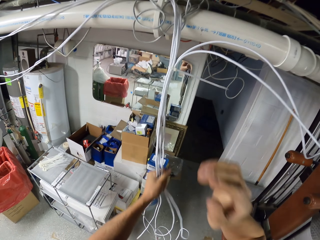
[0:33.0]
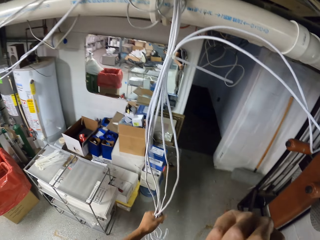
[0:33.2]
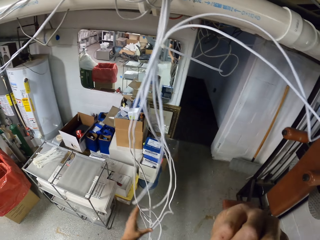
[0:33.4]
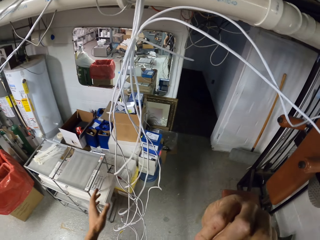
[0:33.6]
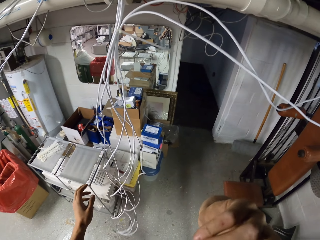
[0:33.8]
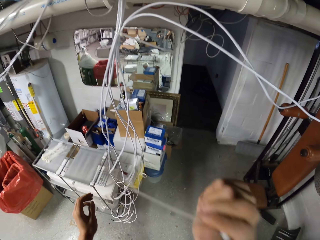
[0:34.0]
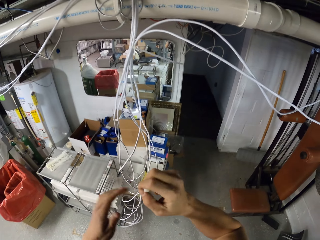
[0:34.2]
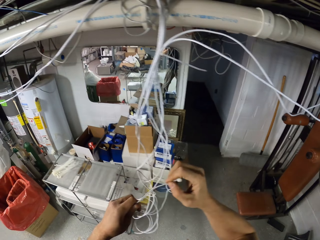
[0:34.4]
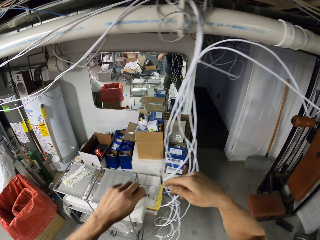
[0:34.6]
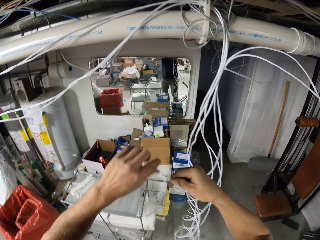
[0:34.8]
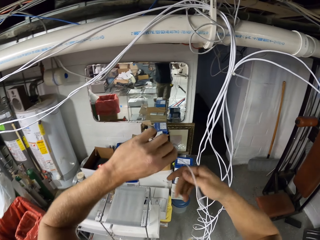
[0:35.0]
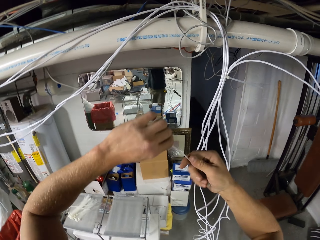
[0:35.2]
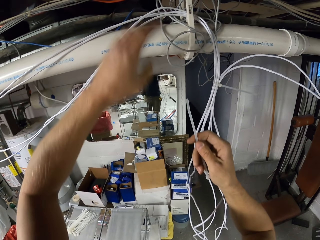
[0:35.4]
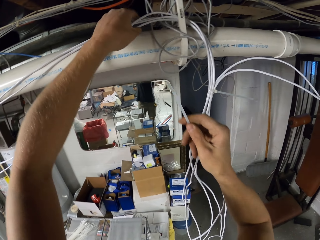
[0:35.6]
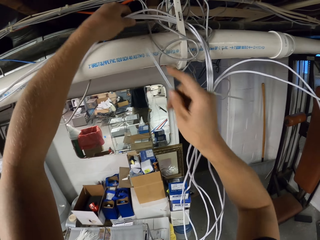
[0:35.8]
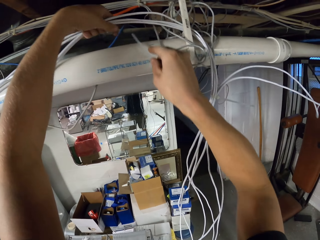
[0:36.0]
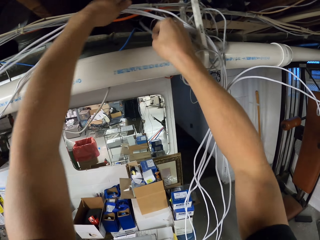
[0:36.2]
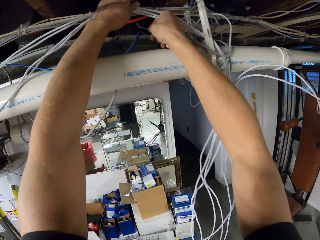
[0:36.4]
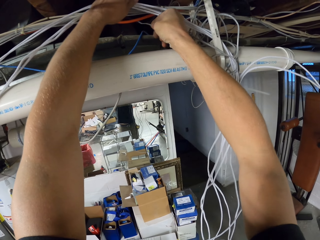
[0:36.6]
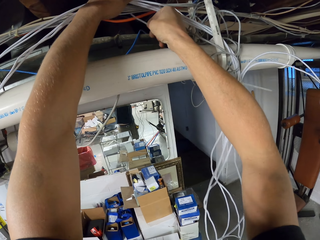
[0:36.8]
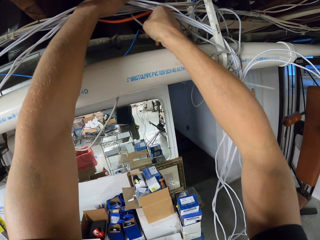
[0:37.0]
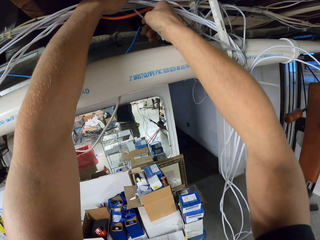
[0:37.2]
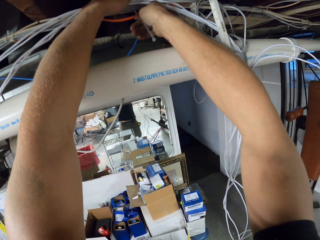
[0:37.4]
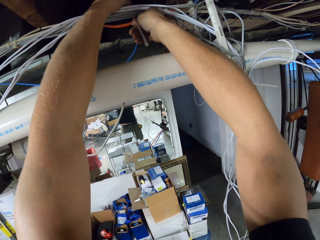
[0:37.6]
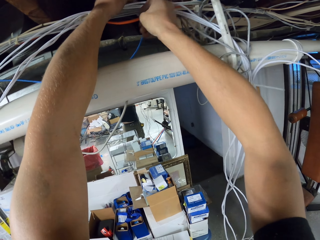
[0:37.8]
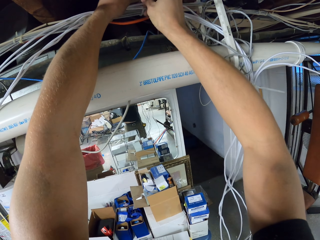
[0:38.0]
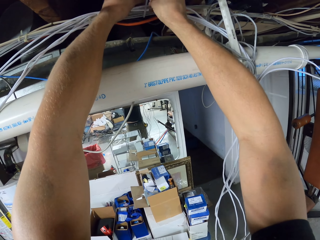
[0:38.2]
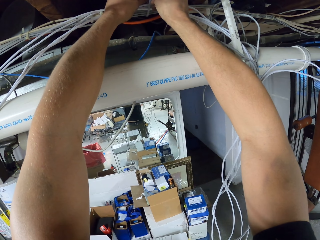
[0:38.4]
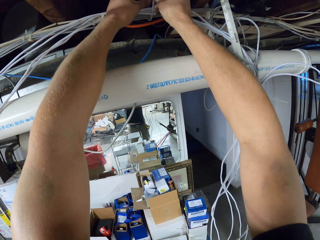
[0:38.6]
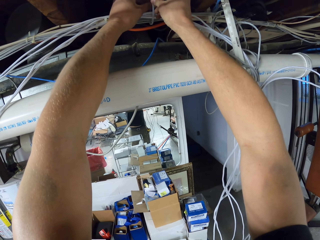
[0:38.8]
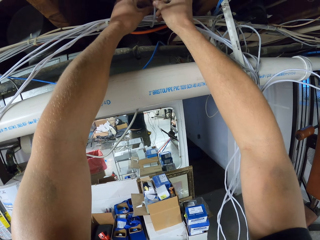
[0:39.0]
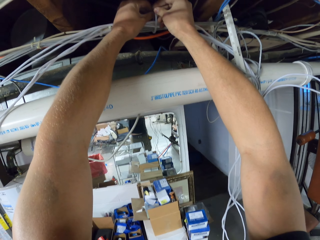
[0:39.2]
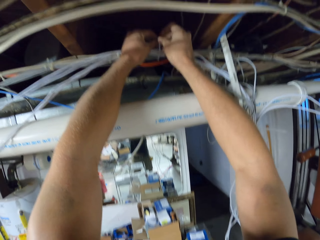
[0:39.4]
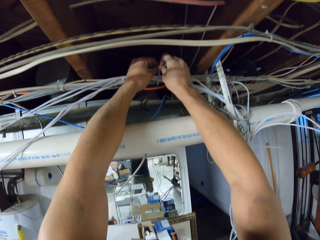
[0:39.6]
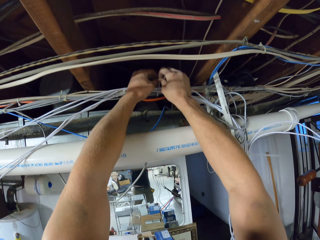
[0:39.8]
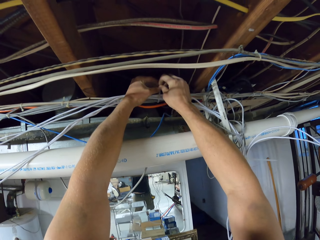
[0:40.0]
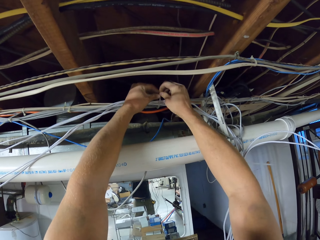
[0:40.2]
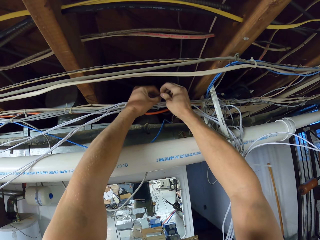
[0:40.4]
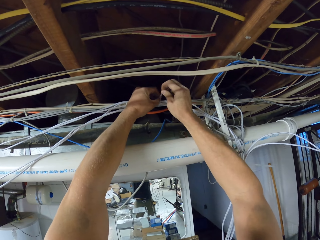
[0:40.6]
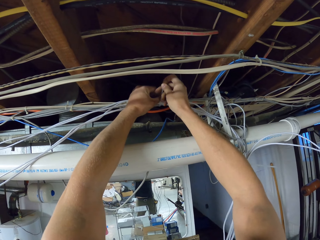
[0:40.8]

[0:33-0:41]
The camera wearer holds the cable tie. They raise the hand. They join the wire cables with the cable tie.

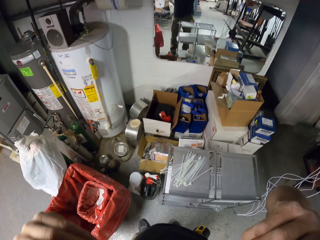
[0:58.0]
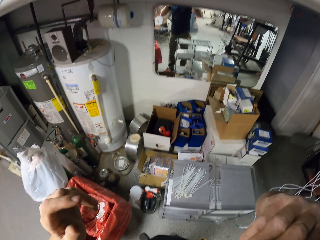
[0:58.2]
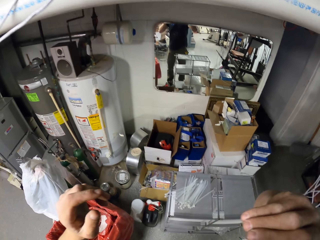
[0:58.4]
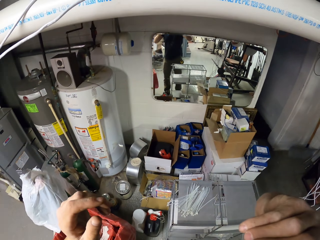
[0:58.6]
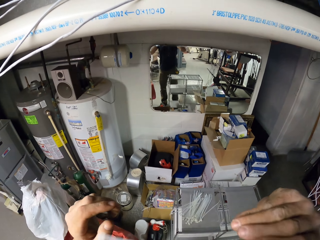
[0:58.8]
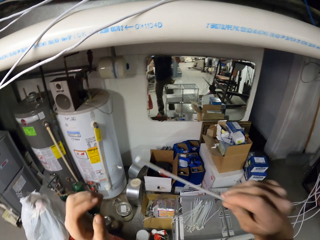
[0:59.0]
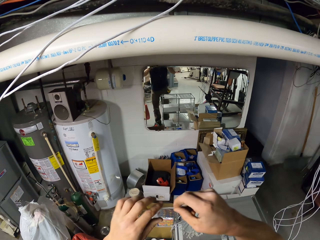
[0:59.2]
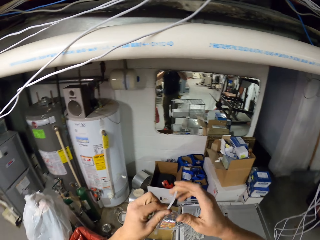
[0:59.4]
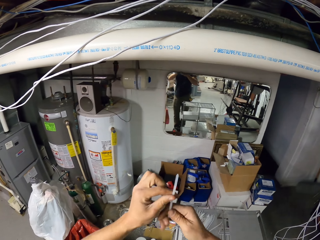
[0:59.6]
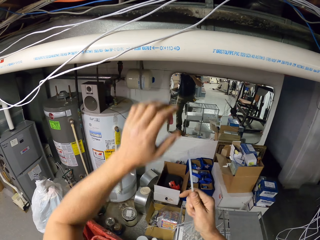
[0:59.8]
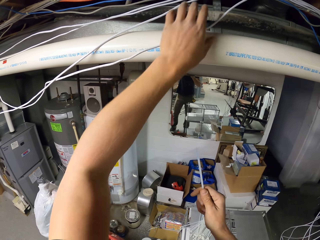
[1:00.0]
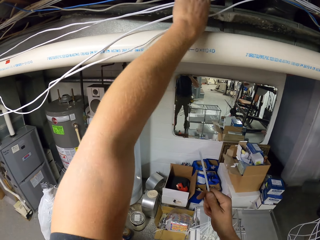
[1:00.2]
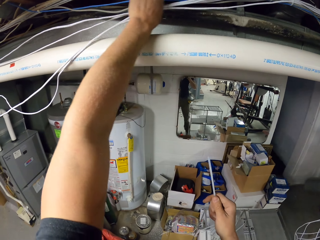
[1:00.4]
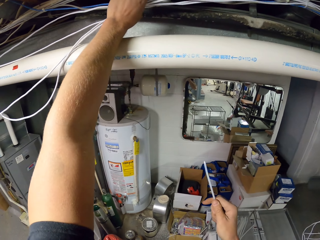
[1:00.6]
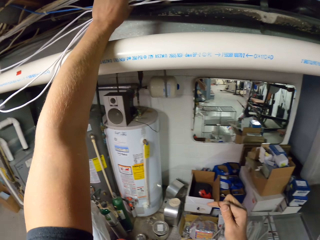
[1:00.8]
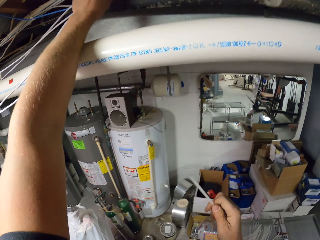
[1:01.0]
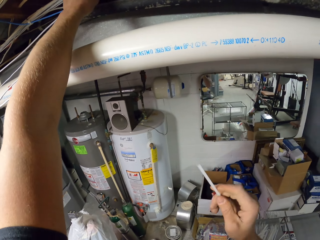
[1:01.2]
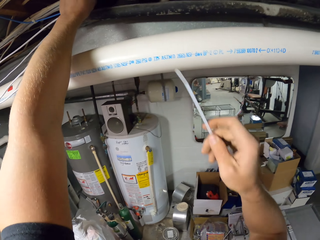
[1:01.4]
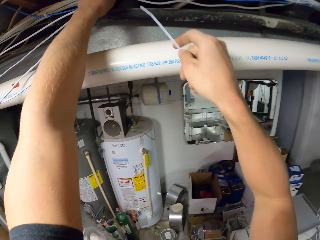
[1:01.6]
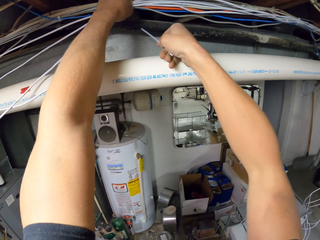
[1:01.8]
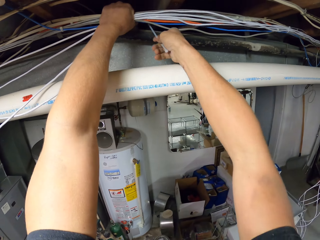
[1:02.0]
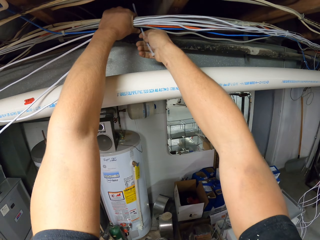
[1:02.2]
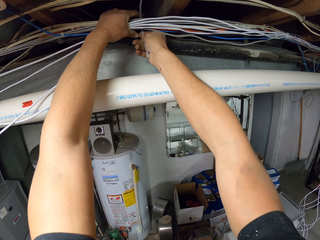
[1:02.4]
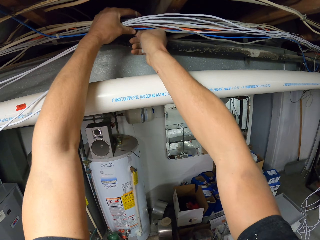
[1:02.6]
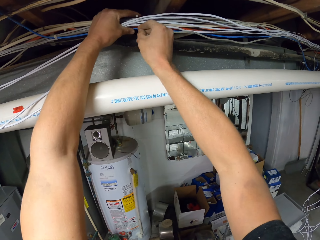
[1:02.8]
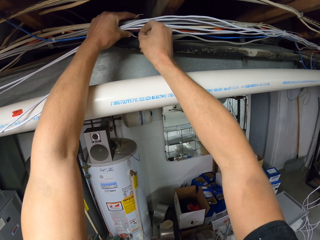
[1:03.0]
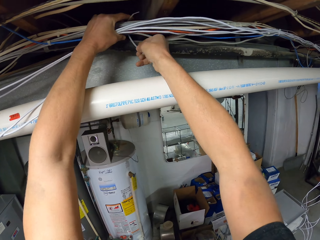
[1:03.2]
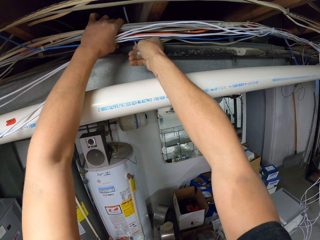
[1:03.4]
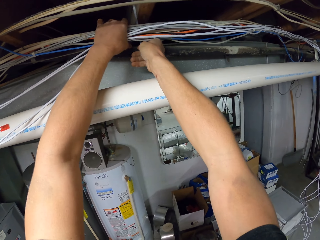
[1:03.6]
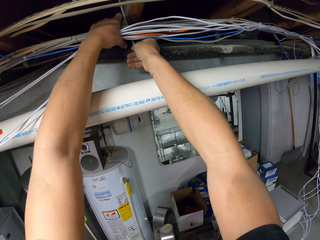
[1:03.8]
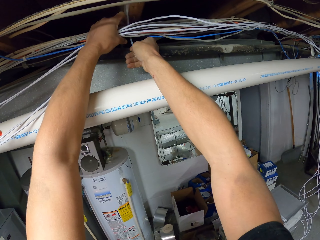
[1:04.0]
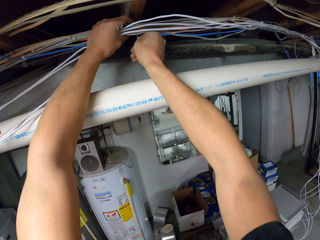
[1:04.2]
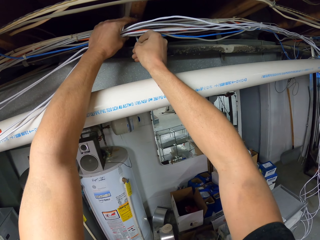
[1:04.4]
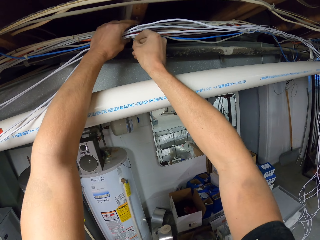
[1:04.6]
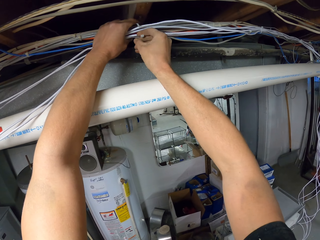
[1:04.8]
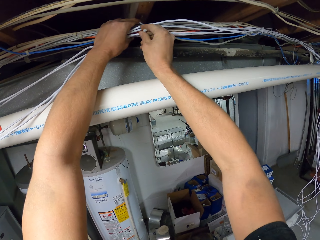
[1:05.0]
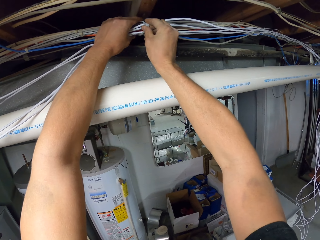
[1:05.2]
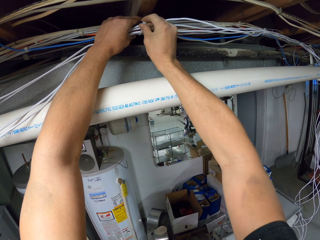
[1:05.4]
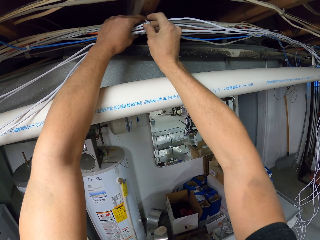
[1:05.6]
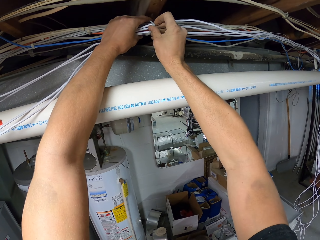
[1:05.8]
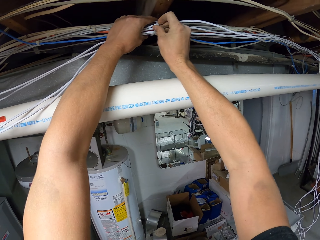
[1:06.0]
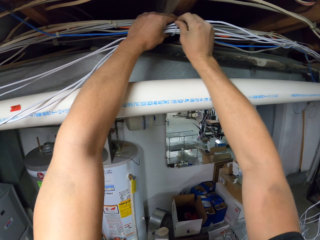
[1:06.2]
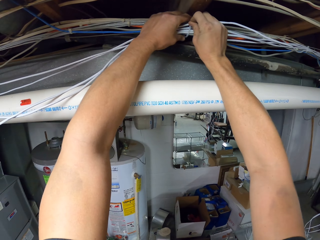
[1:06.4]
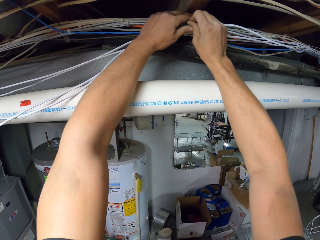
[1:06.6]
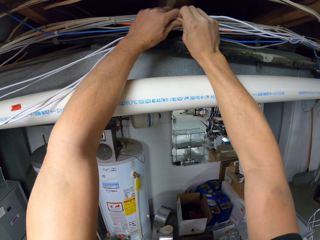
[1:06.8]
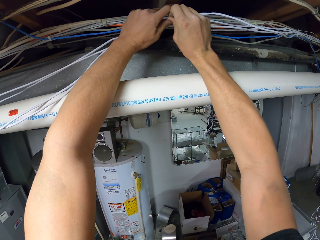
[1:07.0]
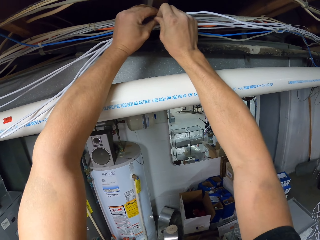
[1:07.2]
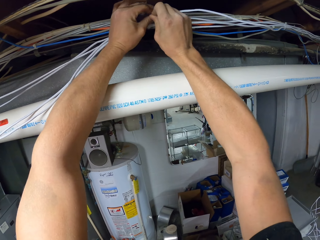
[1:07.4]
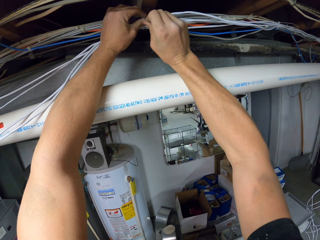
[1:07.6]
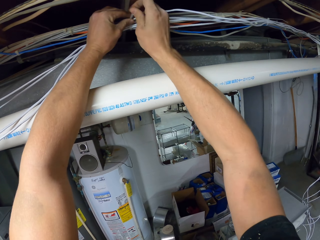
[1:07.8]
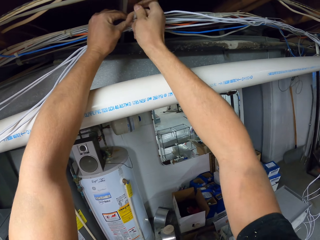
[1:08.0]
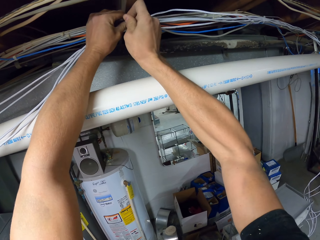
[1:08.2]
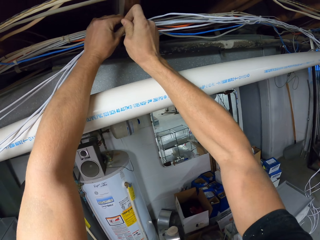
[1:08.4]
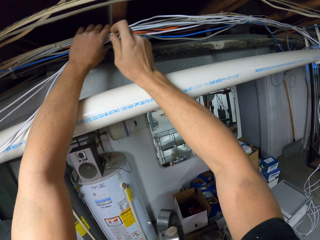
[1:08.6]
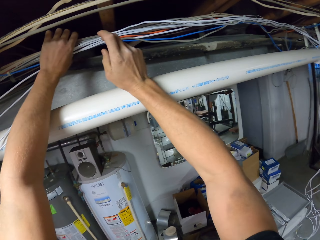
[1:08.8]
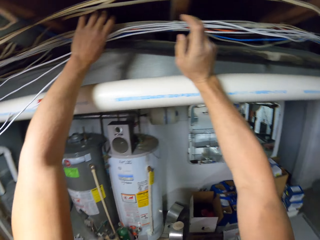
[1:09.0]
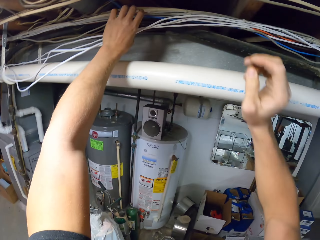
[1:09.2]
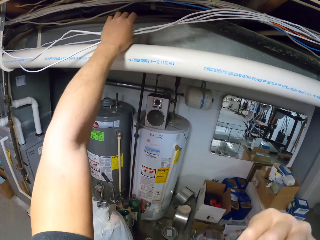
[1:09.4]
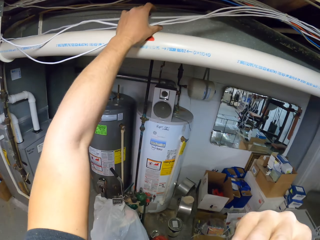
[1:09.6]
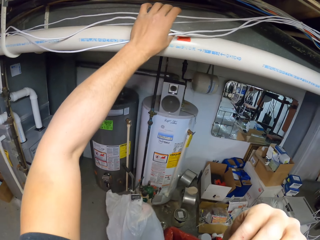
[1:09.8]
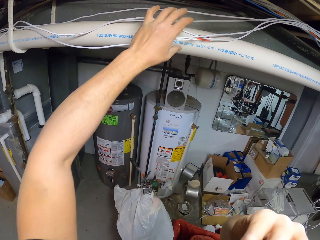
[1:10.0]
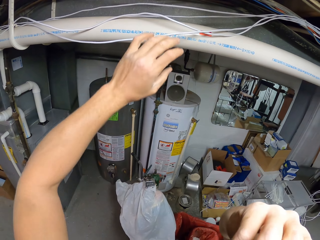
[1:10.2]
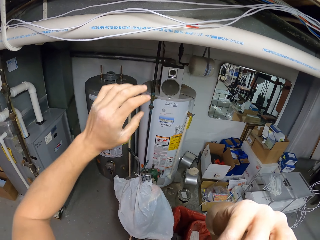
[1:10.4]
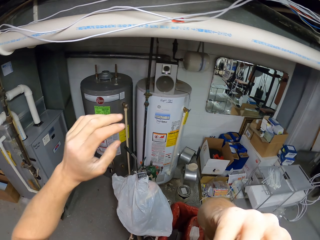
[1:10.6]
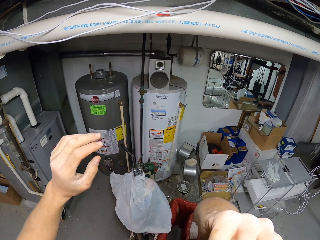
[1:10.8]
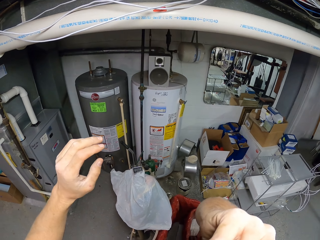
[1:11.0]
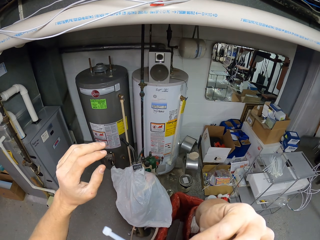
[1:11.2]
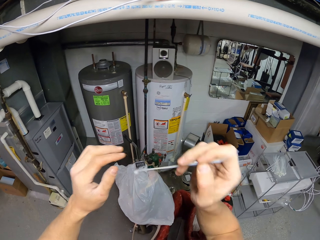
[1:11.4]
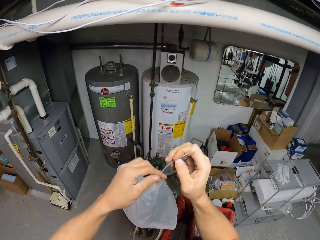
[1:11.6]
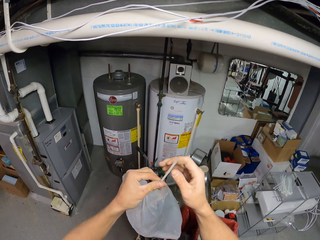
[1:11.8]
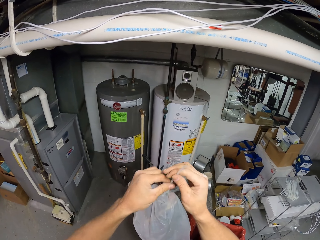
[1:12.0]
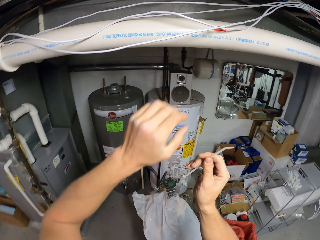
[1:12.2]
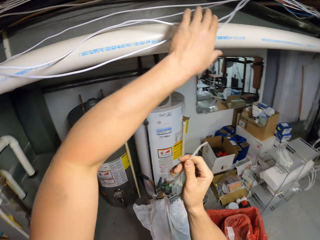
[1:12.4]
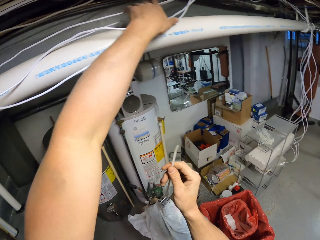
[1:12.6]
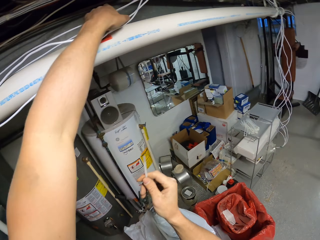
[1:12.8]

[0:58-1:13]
The camera wearer raises the hands. They hold cable ties at the mouth. They hold the cable tie. They join the wire cables with the cable tie. They lower the hand. They take the cable tie from the mouth. They lower the hand again.
